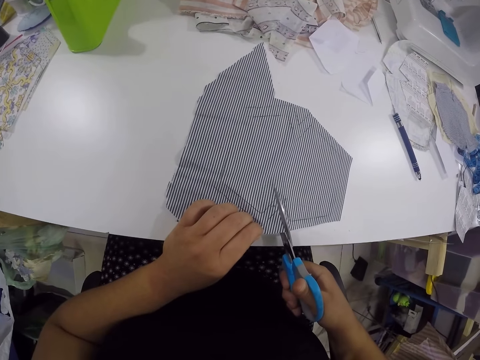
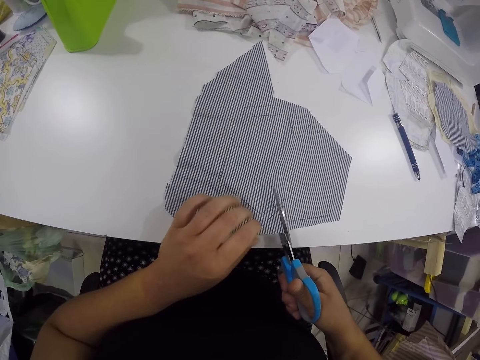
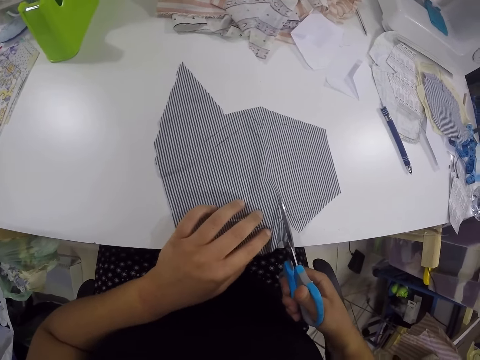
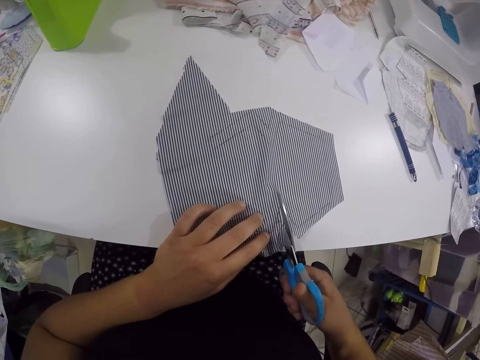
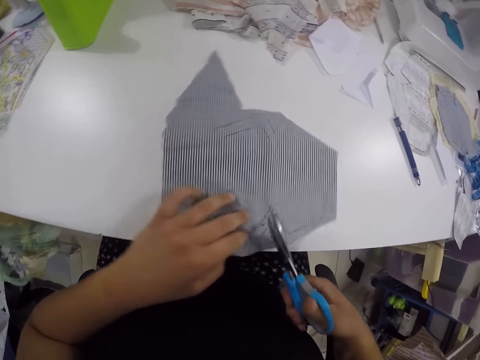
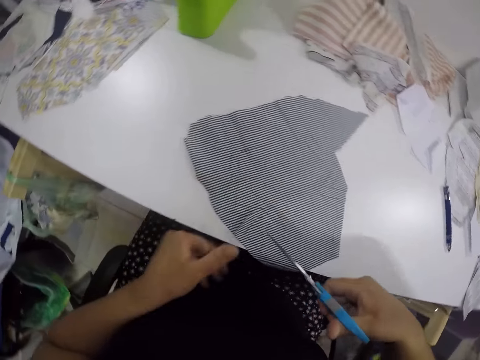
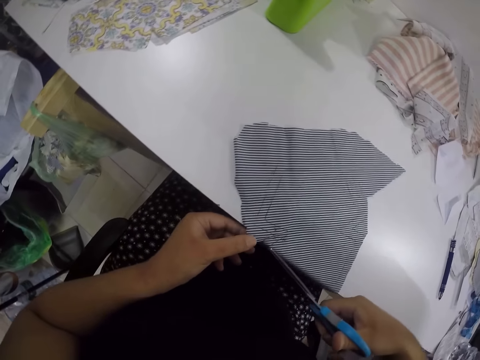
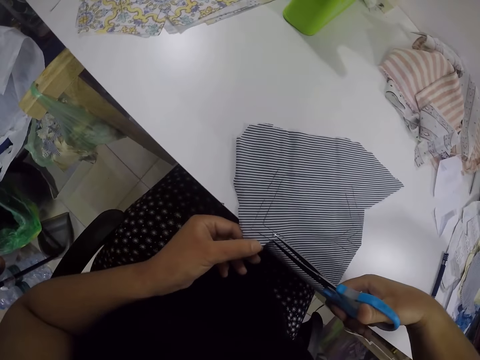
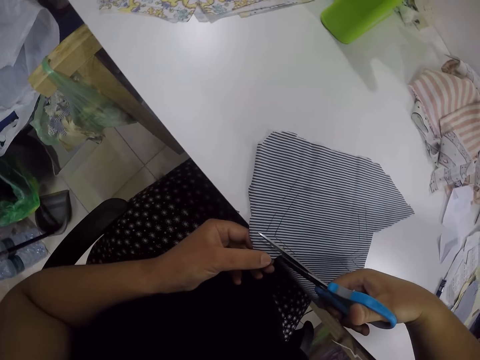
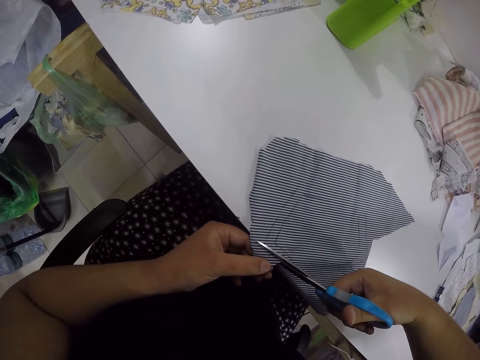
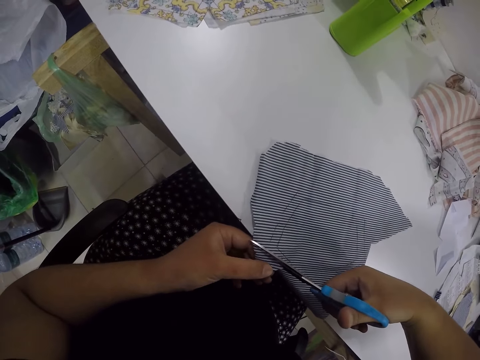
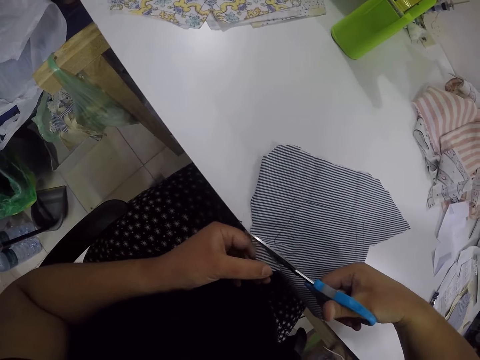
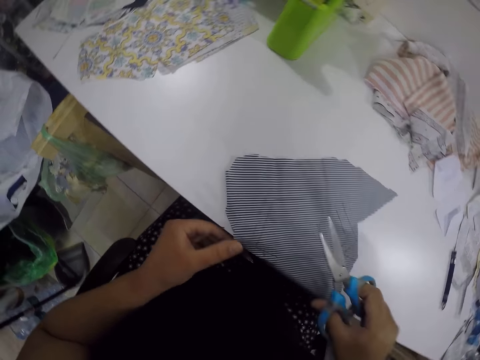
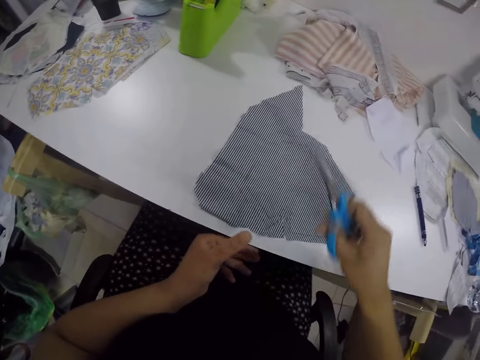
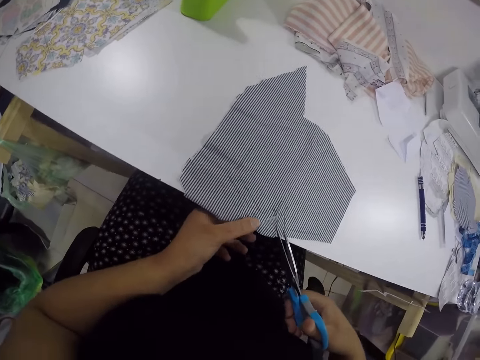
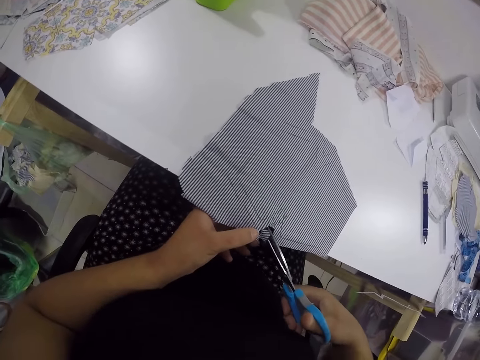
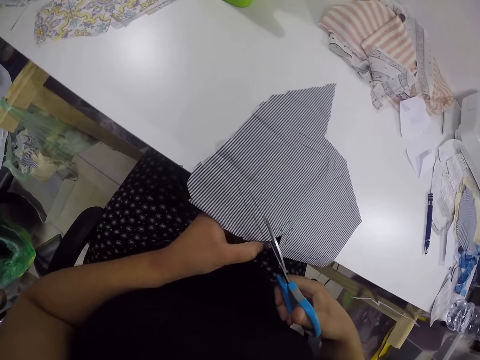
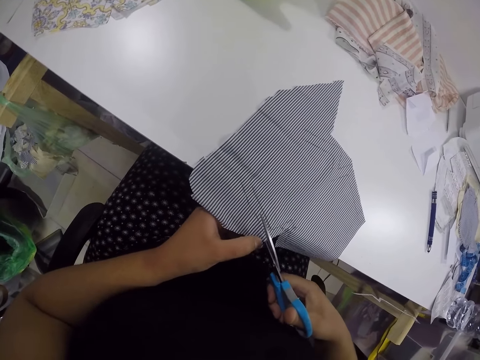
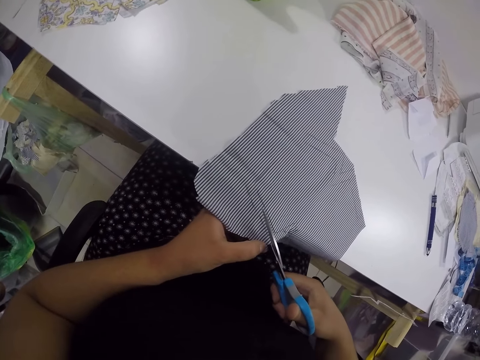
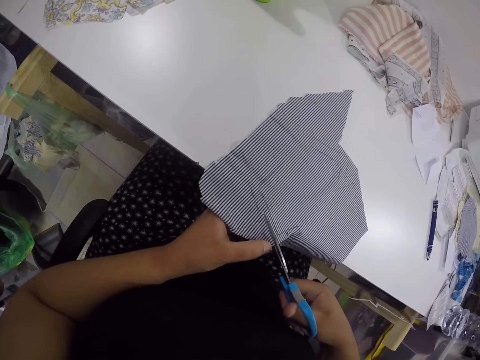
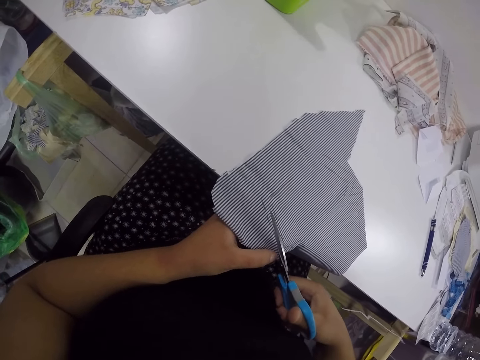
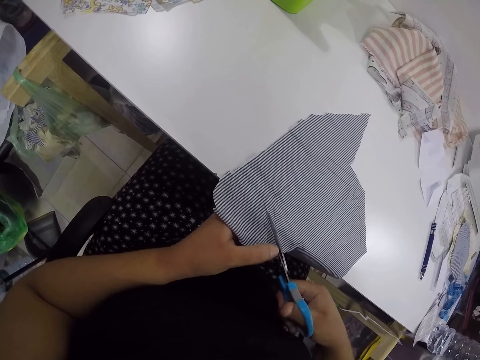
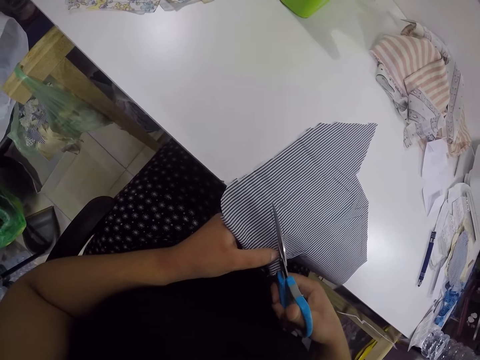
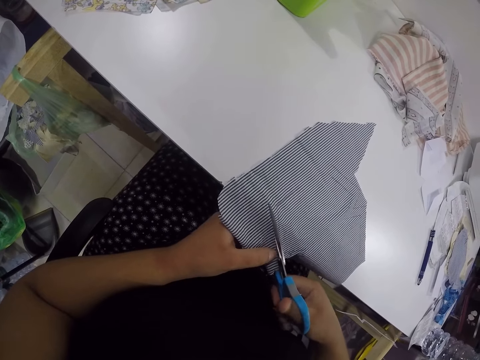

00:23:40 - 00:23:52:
The camera wearer adjusts the piece of cloth on the table with her left hand. She turns the cloth. She cuts the piece of cloth with the scissors with both hands. She adjusts the piece of cloth on the table with both hands. She cuts the piece of cloth with the scissors with both hands.

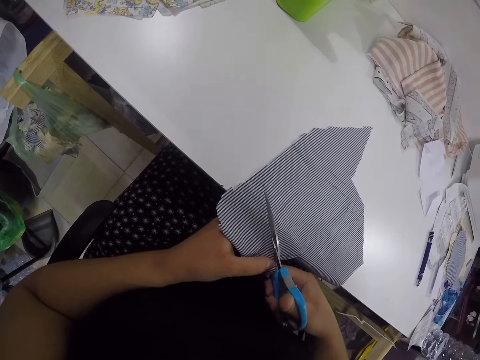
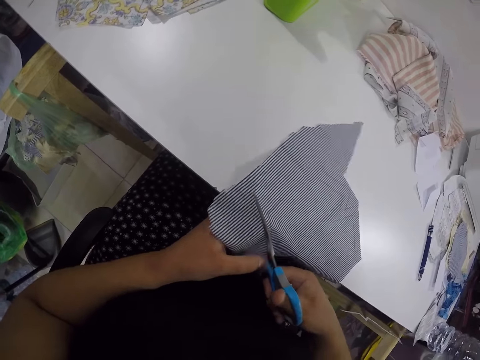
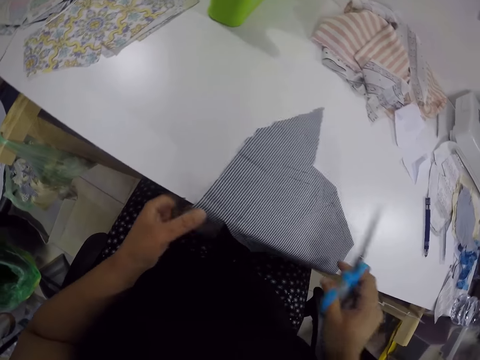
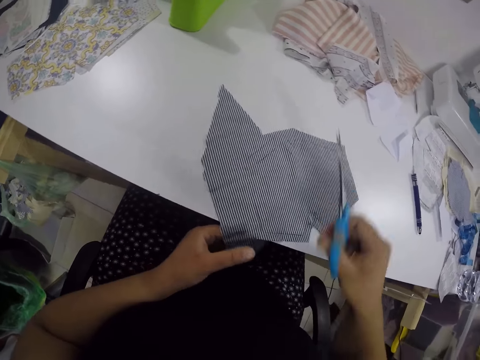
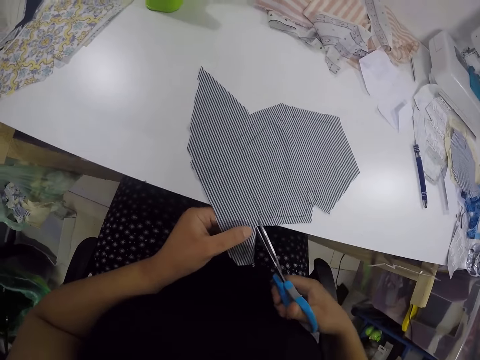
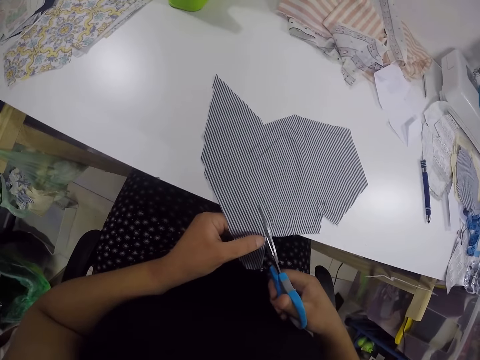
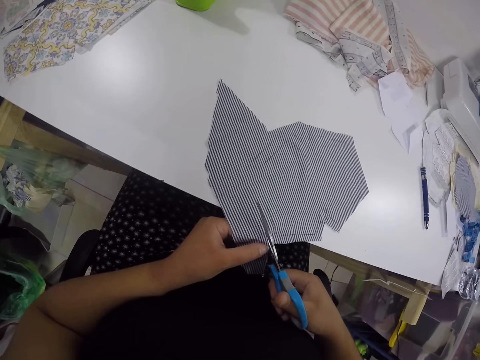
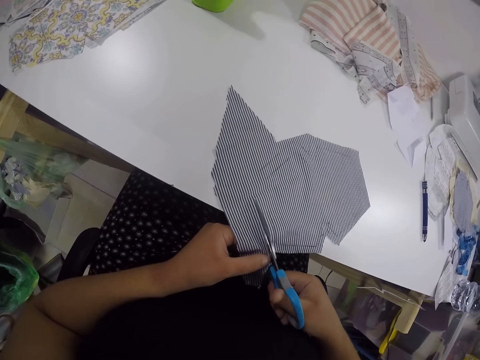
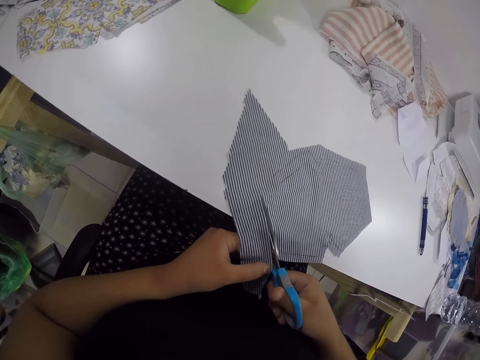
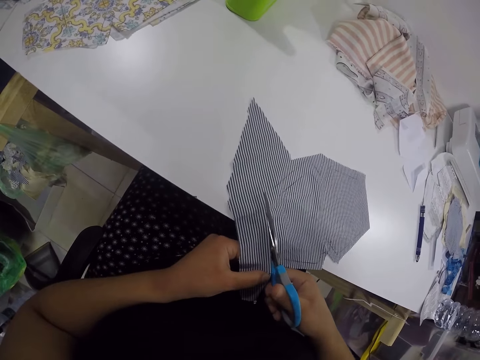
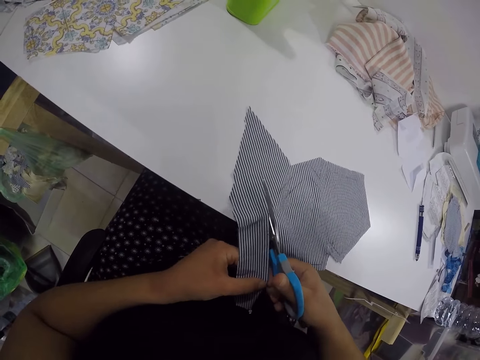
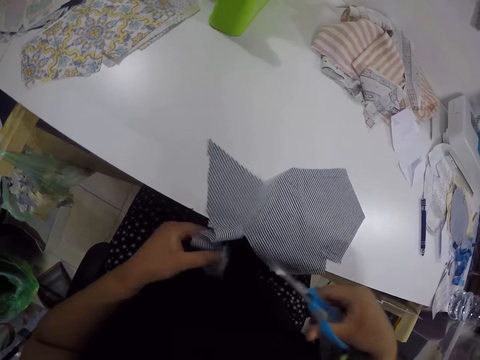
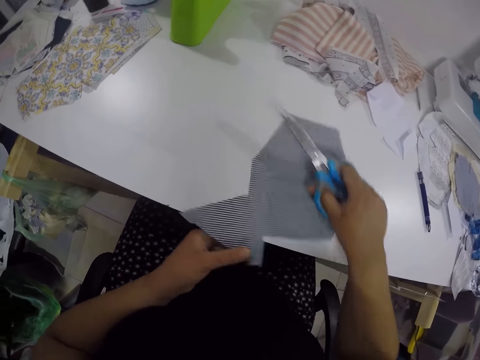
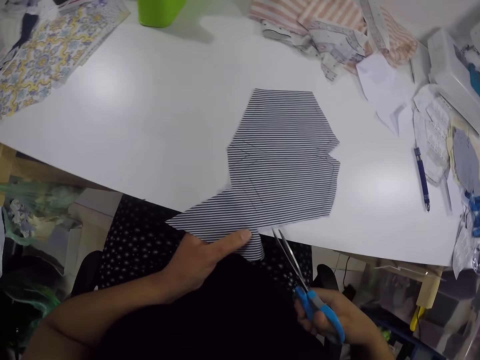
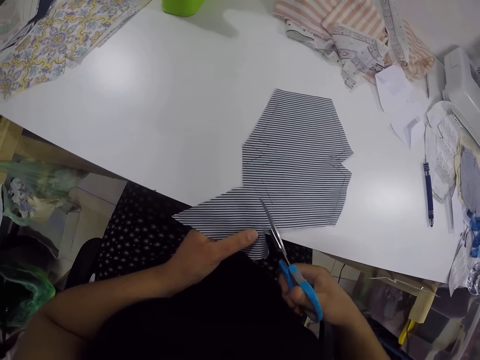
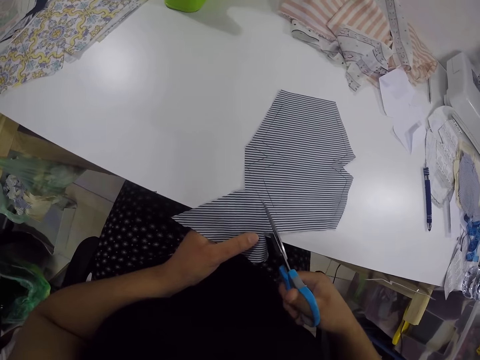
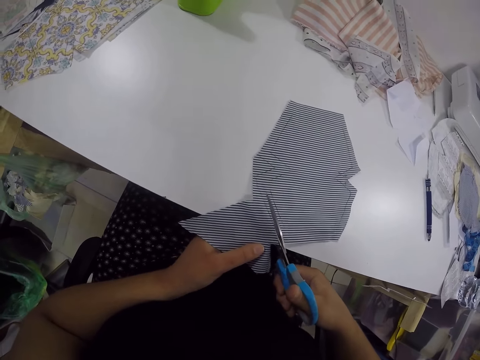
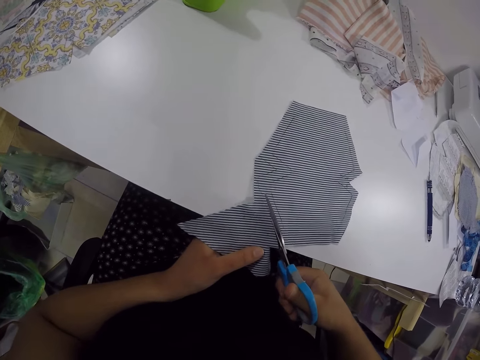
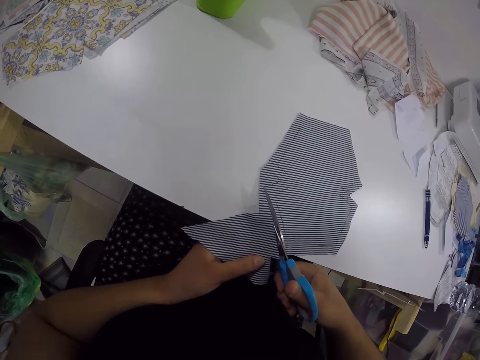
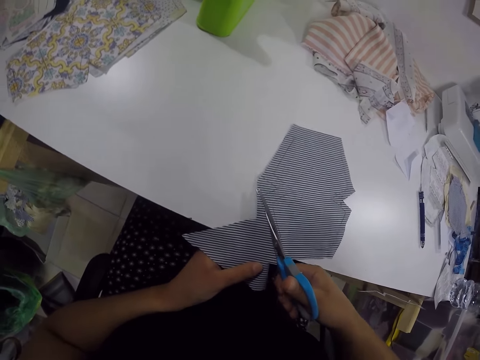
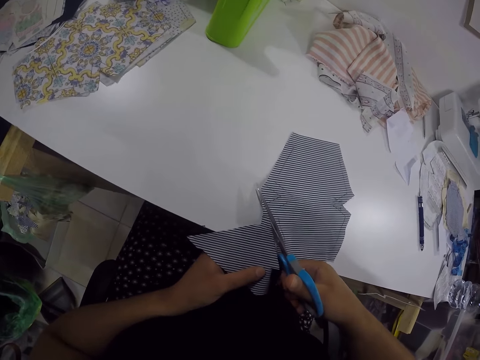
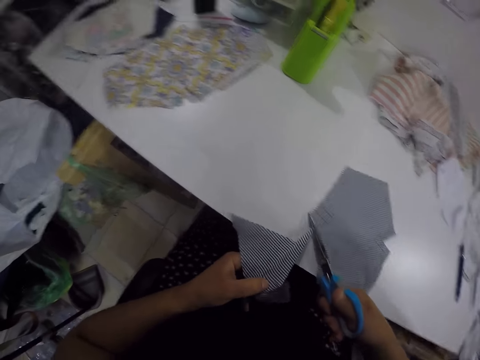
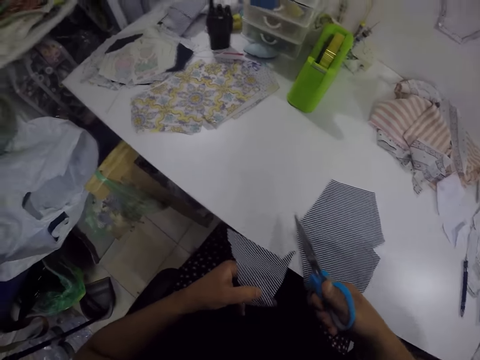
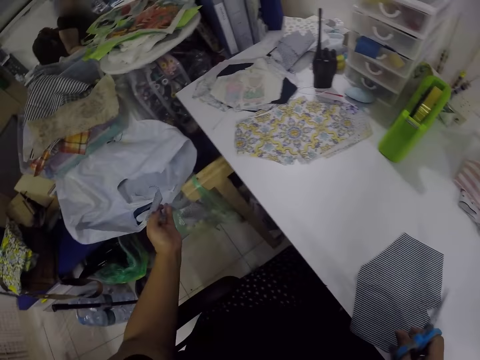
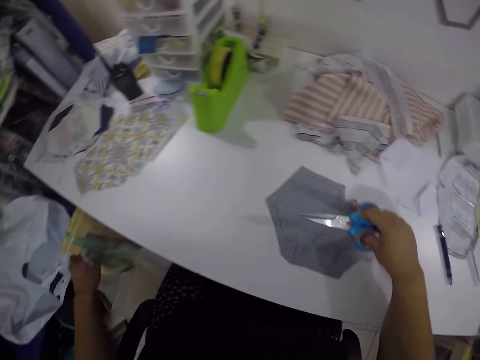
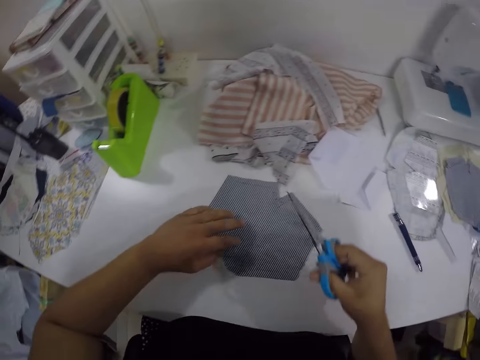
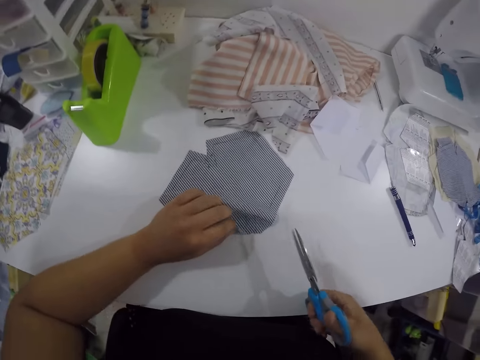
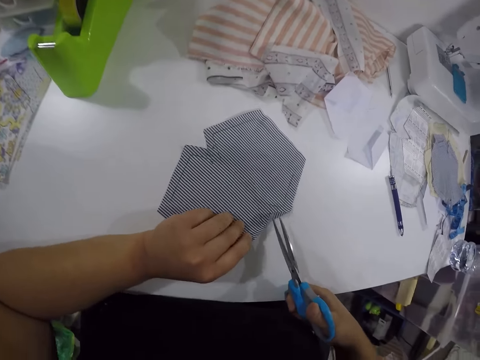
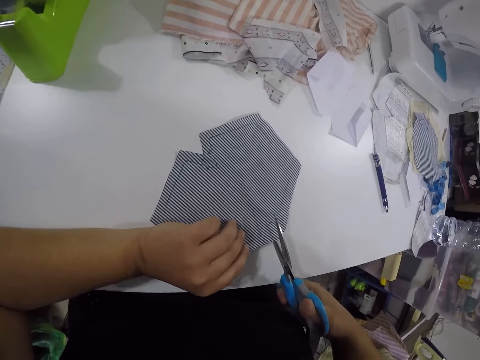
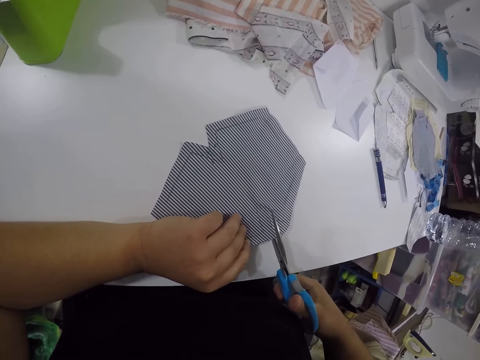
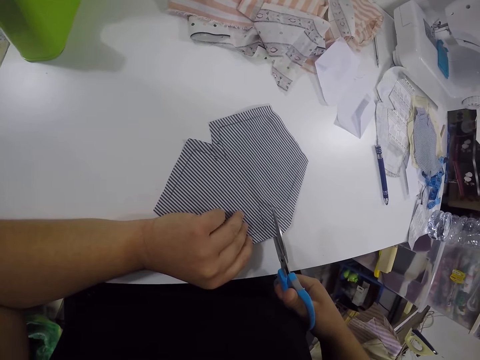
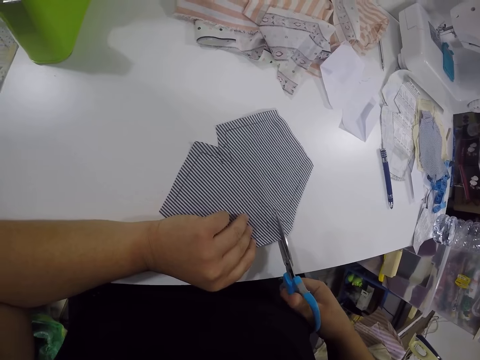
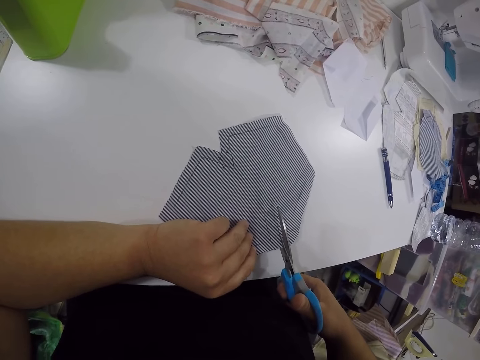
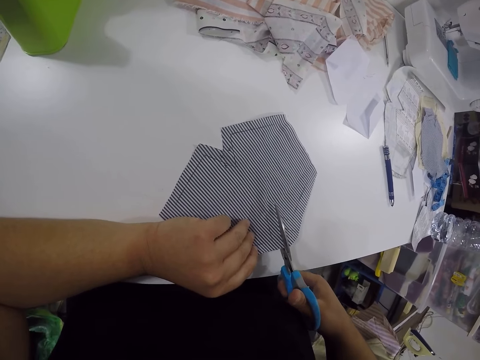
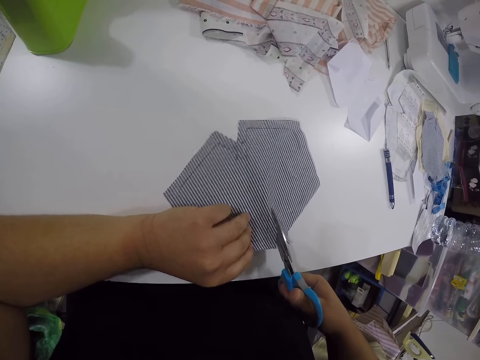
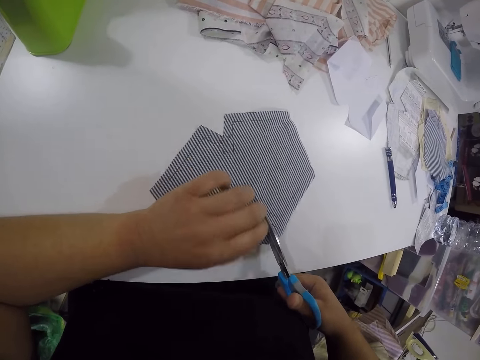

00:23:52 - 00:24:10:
The camera wearer adjusts the piece of cloth on the table with both hands. She turns the cloth. She cuts the piece of cloth with the scissors with both hands. She adjusts the piece of cloth on the table with both hands. She turns the cloth. She cuts the piece of cloth with the scissors with both hands. She drops the piece of cloth in the polythene bag with her left hand. She adjusts the piece of cloth on the table with her right hand. She adjusts the piece of cloth on the table with her left hand. She cuts the piece of cloth with the scissors with both hands.
